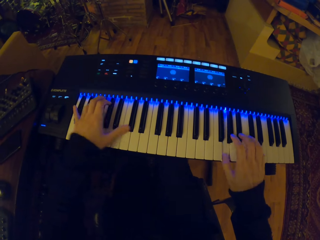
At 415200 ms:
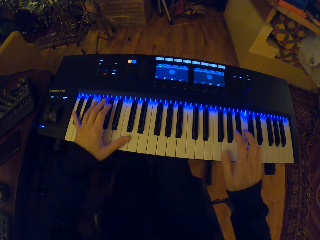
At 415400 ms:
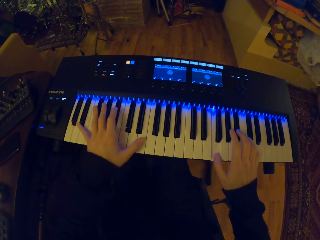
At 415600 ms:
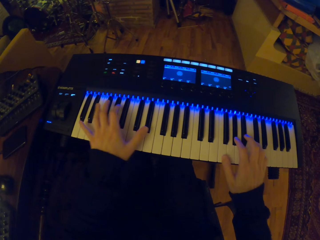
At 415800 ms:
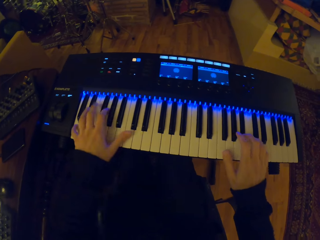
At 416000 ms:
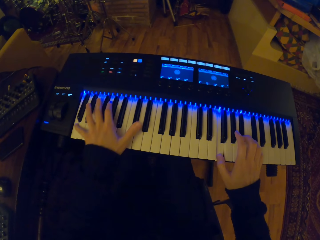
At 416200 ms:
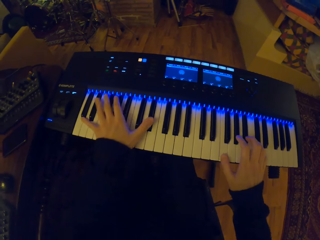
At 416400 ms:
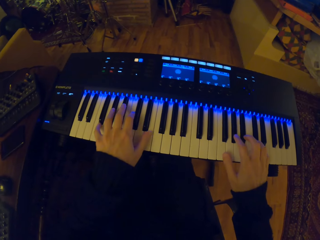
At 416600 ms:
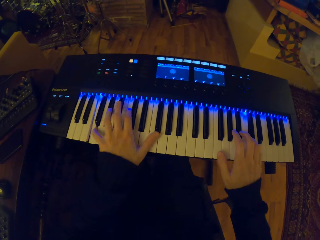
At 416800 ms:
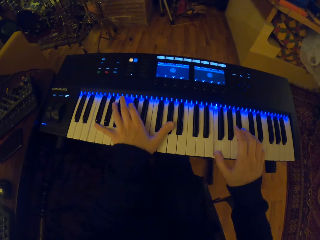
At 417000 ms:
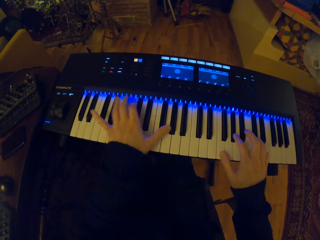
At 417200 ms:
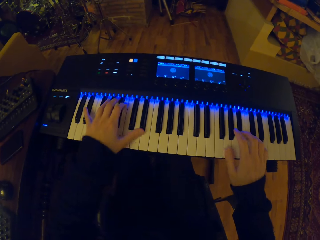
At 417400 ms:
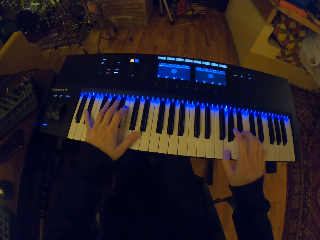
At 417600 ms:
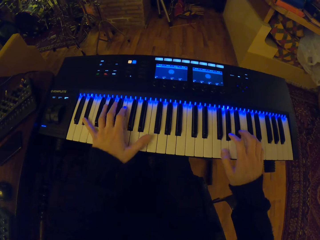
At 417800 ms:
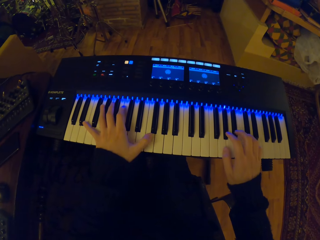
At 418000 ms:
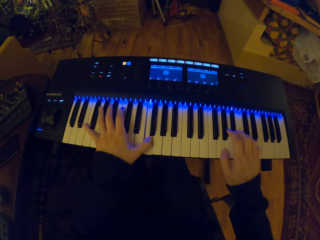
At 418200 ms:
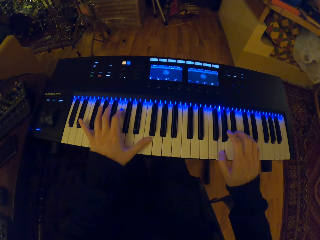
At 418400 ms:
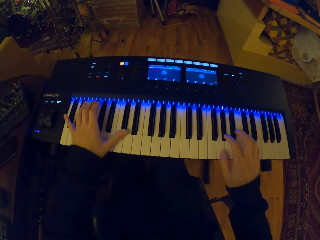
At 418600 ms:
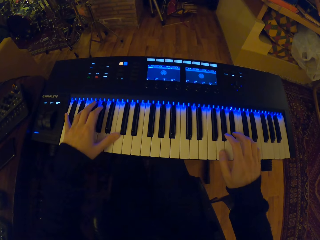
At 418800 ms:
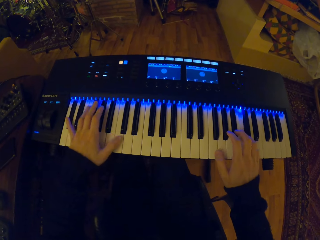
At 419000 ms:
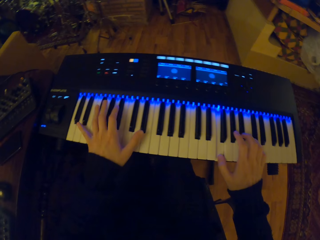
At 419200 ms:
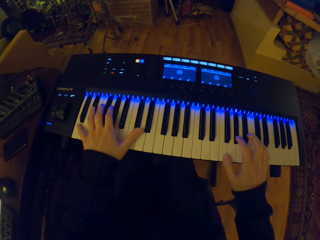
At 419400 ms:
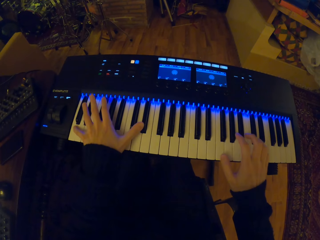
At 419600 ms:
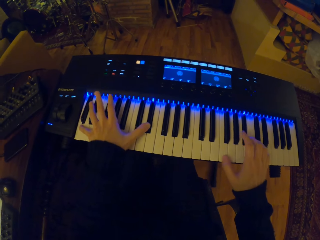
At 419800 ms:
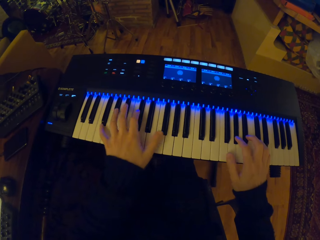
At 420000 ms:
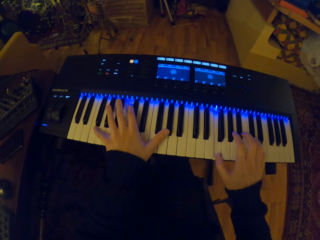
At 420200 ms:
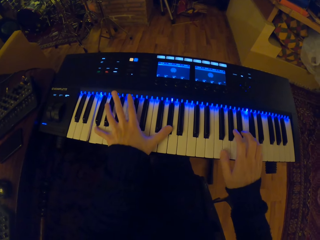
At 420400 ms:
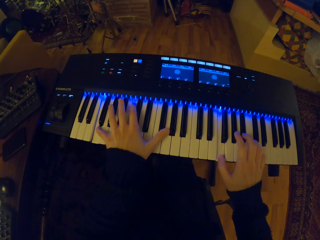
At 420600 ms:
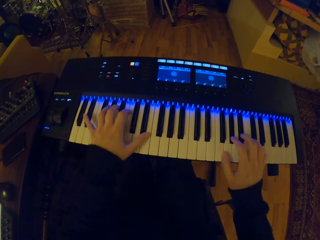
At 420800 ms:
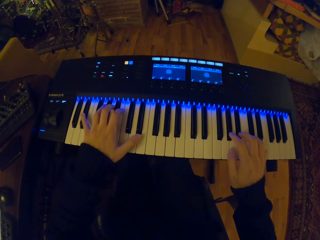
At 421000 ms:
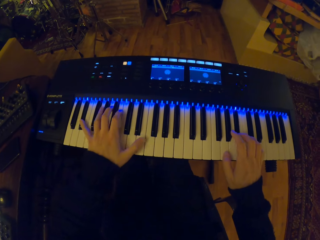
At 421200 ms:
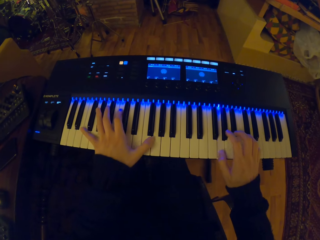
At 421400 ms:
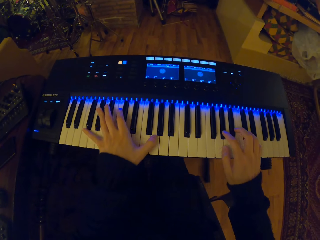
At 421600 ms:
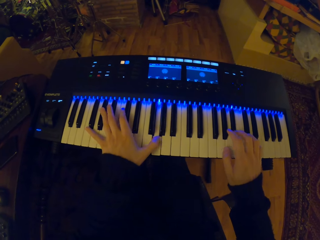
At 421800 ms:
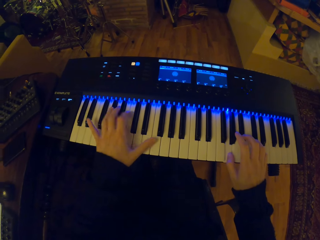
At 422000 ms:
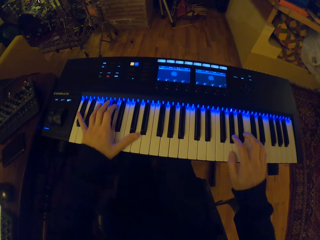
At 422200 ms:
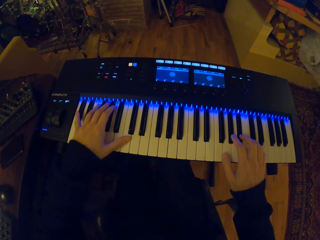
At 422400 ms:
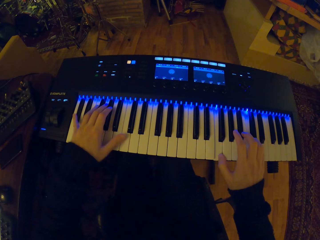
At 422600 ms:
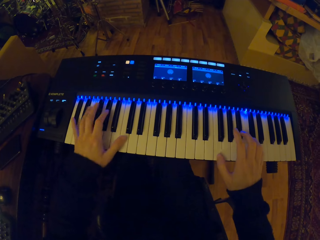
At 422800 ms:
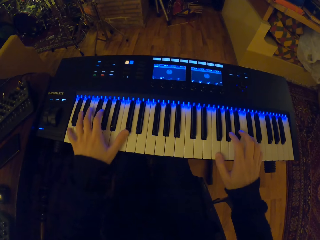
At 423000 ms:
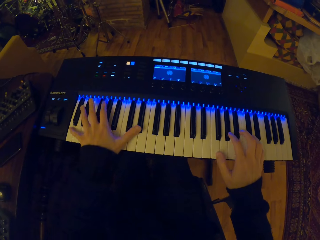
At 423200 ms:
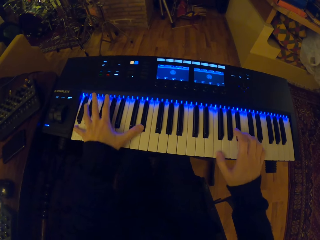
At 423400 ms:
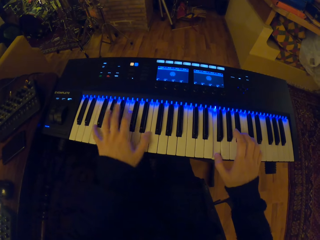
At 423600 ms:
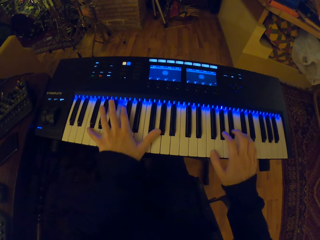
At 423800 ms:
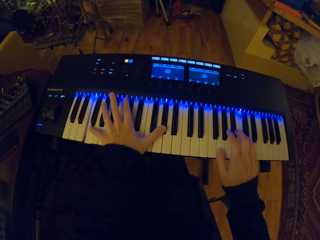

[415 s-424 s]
The camera wearer adjusts his hands on a piano. He plays the piano in a room.

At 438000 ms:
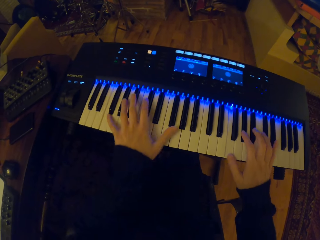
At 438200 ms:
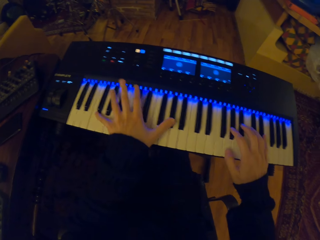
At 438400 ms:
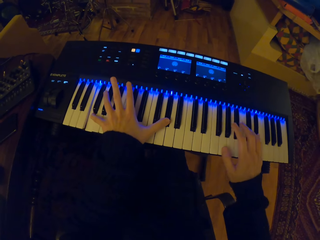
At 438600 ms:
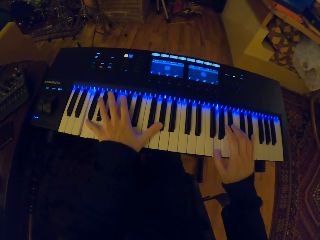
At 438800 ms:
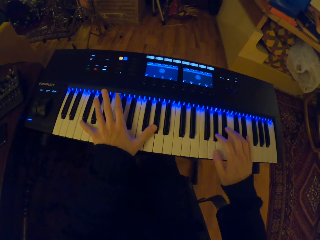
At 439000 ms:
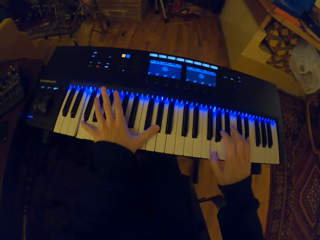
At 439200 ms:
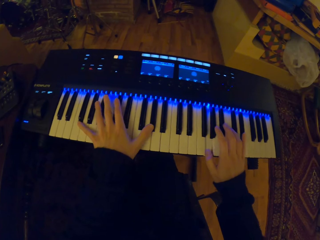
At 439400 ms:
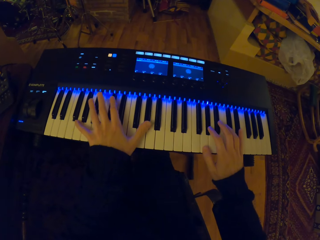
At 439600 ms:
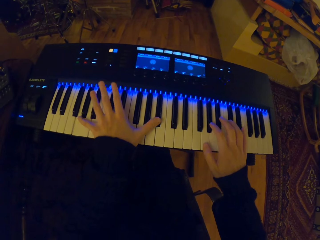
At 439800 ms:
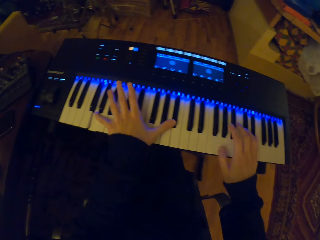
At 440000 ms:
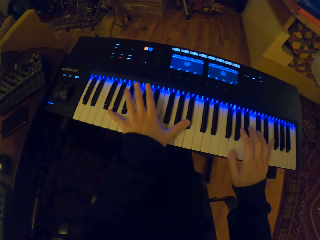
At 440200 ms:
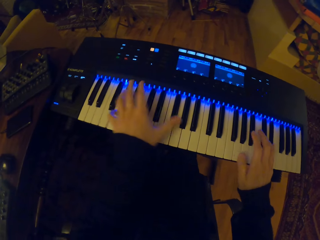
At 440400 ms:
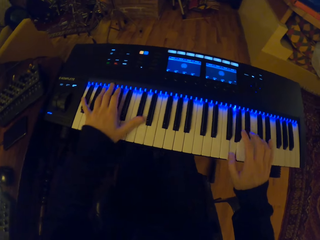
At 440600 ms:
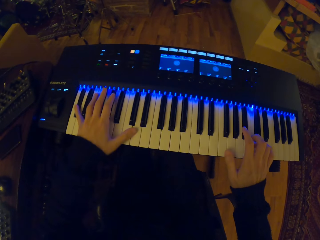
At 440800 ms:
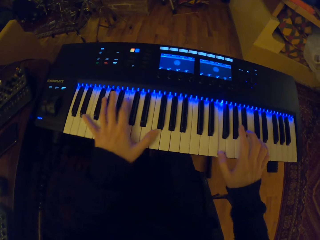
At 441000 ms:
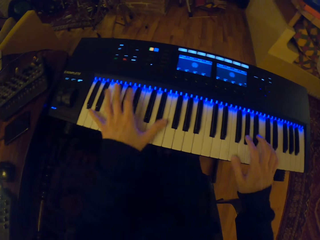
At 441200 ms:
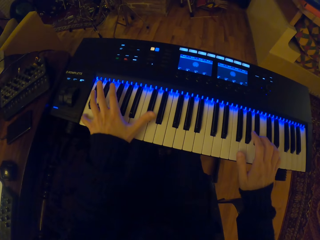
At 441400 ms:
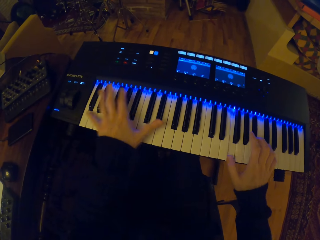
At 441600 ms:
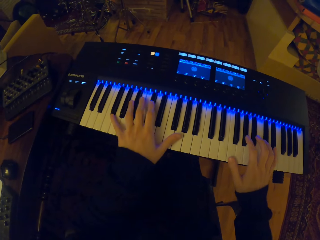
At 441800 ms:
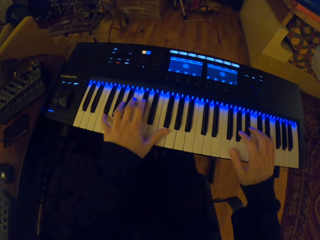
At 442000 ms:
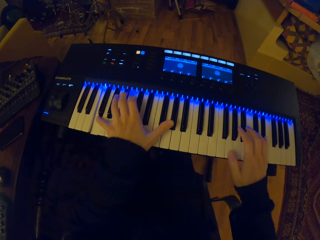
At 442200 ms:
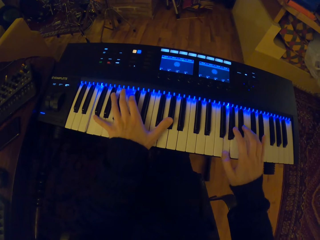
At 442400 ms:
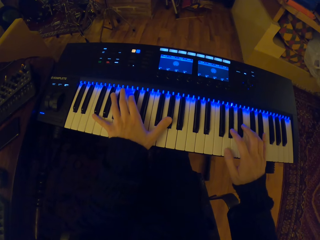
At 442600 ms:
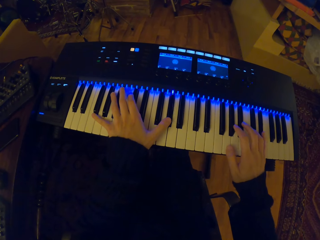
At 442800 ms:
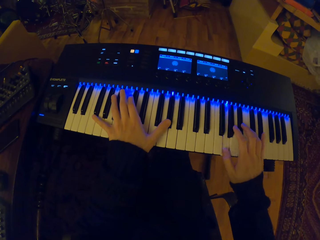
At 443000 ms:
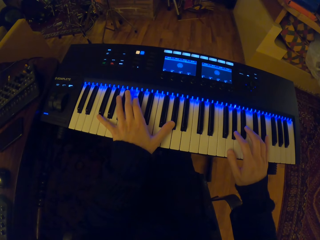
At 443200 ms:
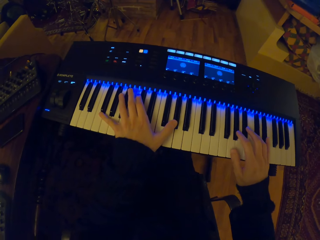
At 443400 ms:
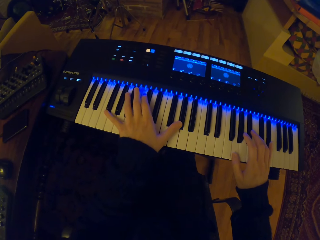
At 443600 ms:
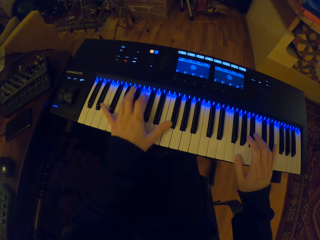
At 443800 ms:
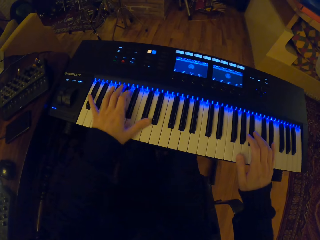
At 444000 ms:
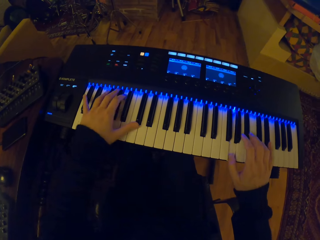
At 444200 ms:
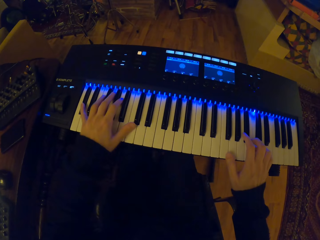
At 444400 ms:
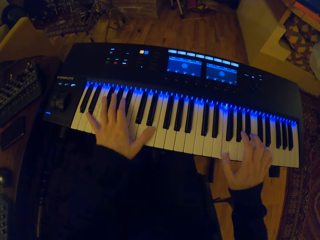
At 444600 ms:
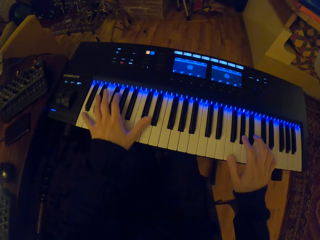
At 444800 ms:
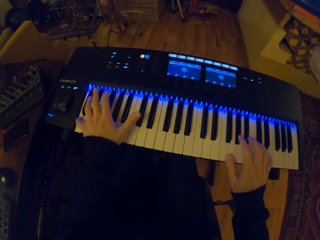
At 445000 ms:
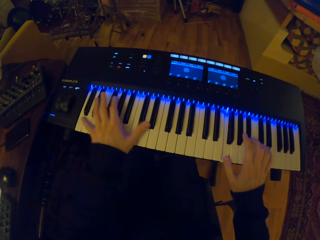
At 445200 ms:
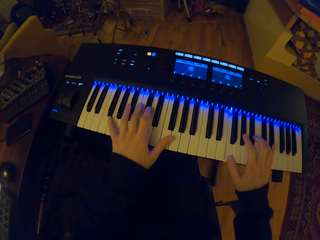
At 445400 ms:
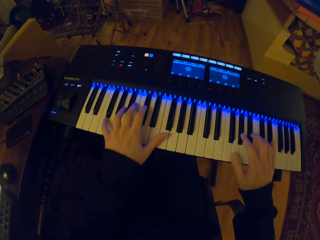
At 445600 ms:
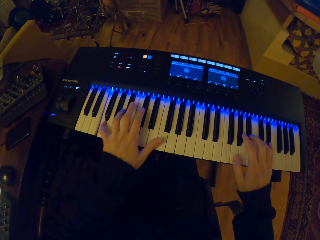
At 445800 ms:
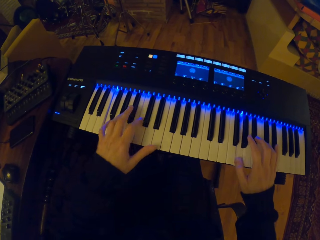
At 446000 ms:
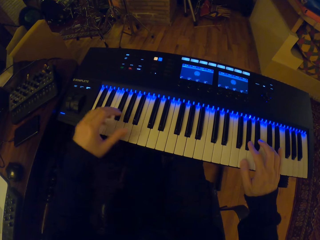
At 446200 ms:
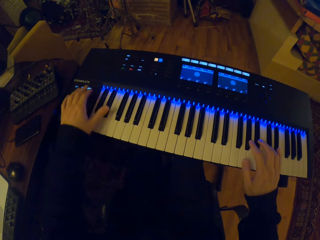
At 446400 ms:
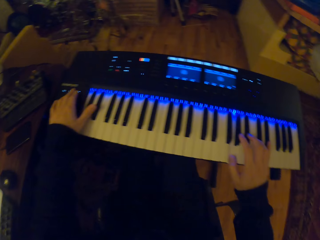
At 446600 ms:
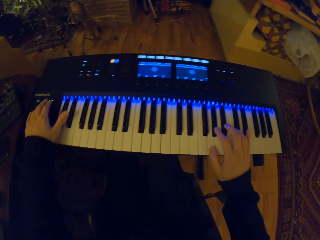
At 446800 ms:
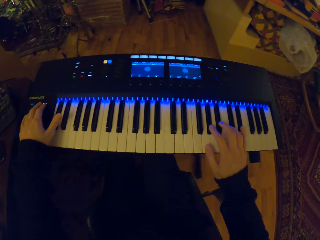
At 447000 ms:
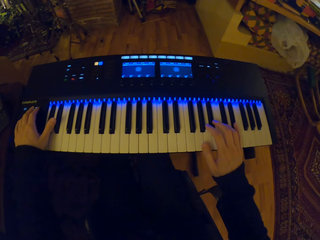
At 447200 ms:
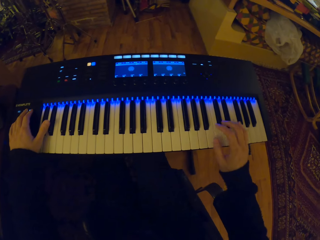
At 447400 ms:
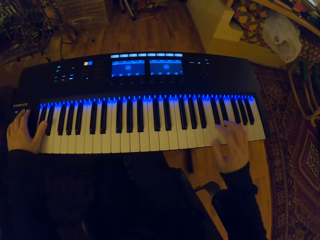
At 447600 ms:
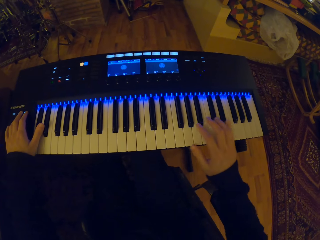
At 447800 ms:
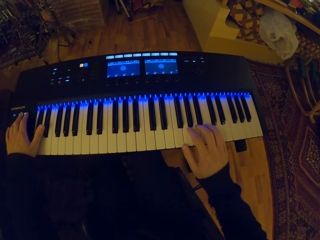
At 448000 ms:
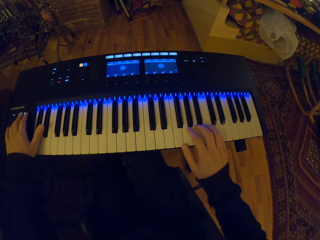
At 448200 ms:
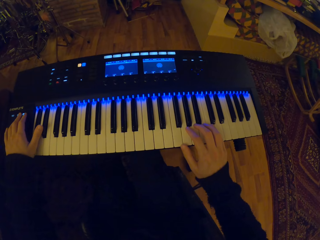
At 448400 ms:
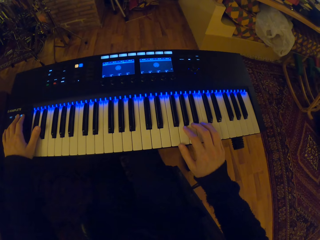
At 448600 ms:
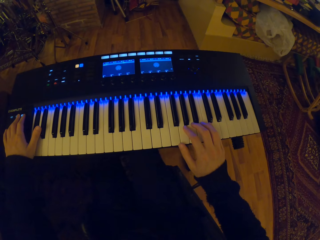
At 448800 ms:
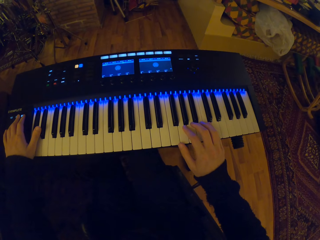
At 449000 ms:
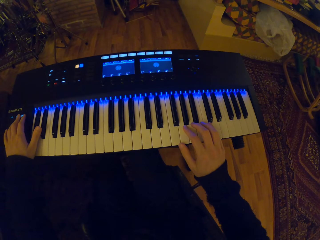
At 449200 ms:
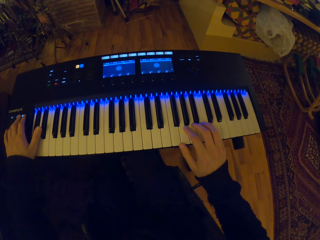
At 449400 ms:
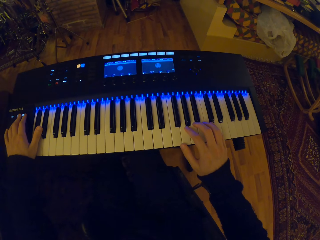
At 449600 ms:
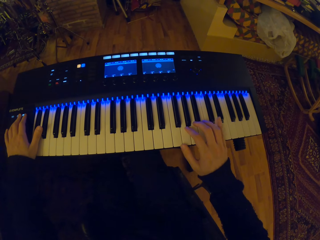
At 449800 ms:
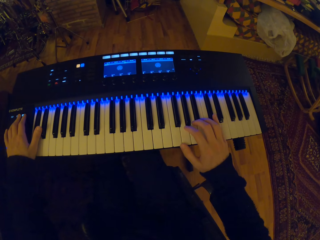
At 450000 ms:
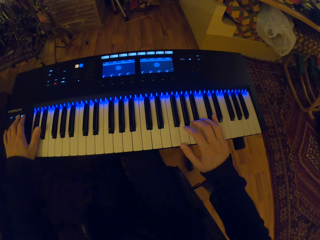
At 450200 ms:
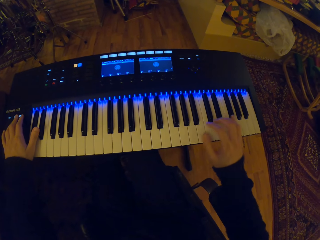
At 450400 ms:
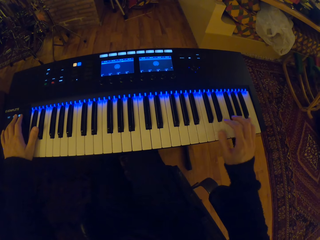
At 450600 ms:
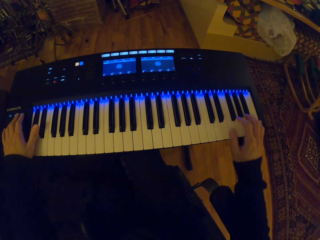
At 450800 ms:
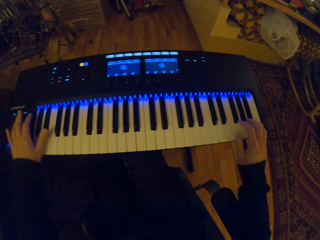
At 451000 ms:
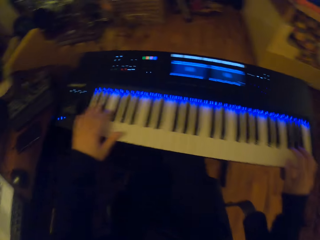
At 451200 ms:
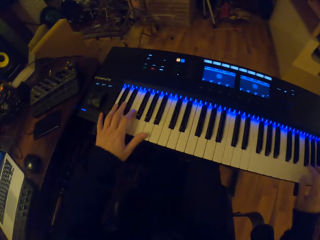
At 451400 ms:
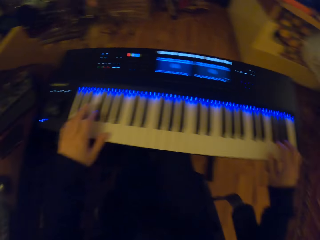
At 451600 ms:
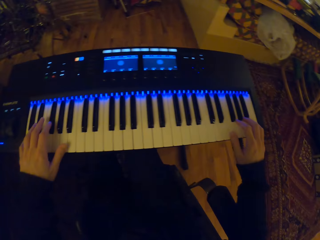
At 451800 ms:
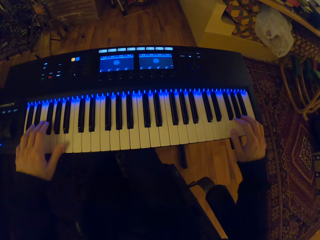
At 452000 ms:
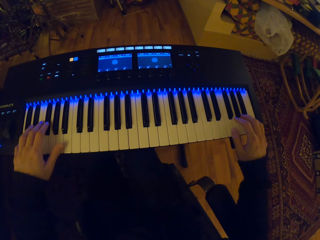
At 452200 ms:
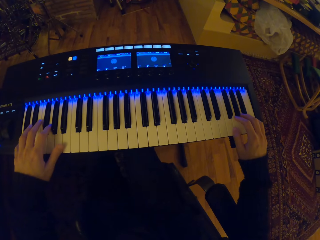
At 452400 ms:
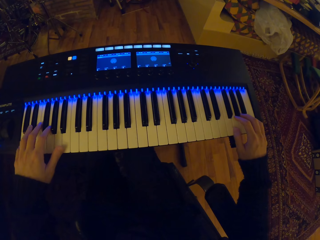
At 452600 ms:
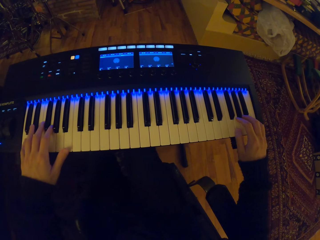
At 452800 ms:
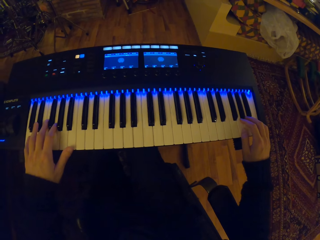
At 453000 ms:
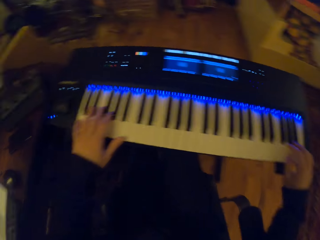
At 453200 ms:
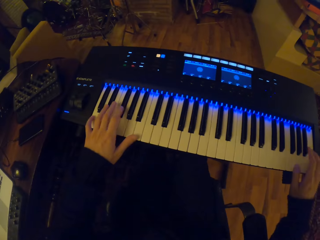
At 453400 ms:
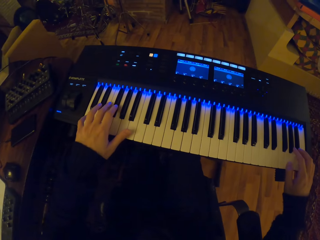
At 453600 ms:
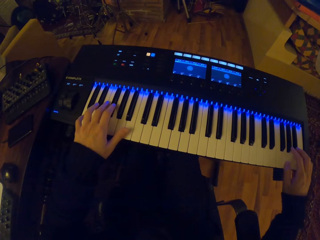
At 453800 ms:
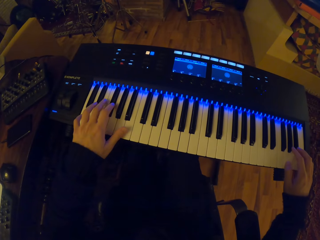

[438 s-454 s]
The camera wearer adjusts his hands on a piano. He plays the piano in a room. He looks around the room. He adjusts his hands on the piano. He plays the piano with both hands.
